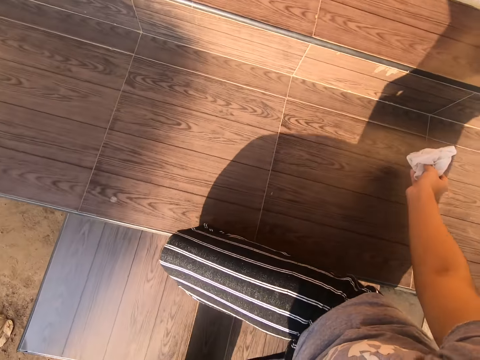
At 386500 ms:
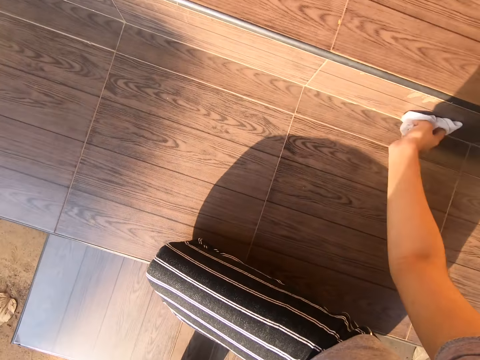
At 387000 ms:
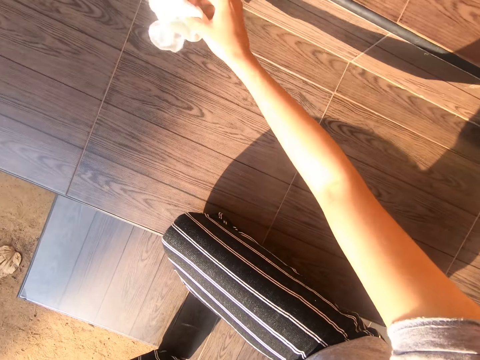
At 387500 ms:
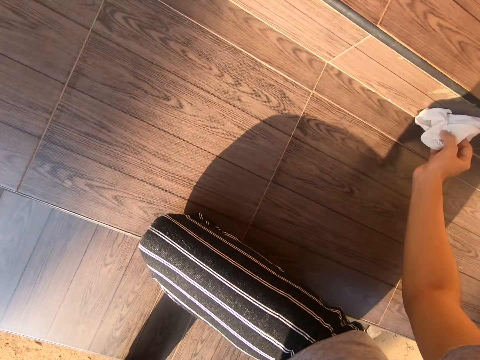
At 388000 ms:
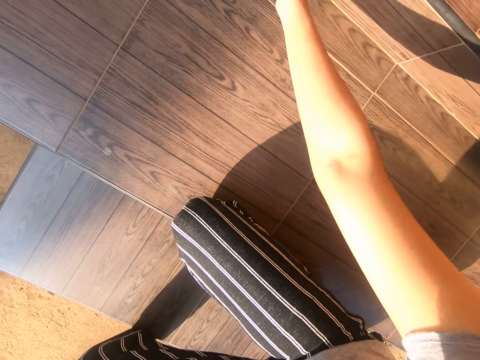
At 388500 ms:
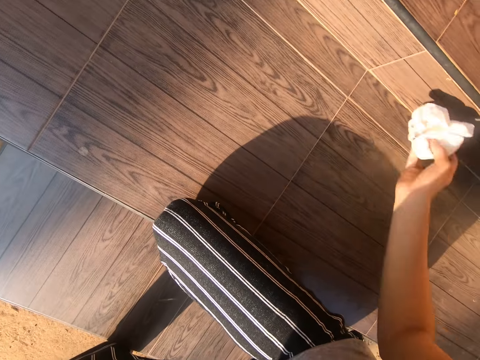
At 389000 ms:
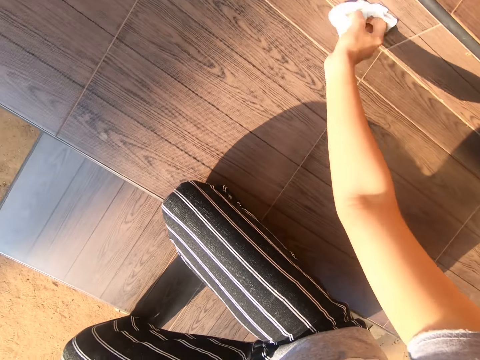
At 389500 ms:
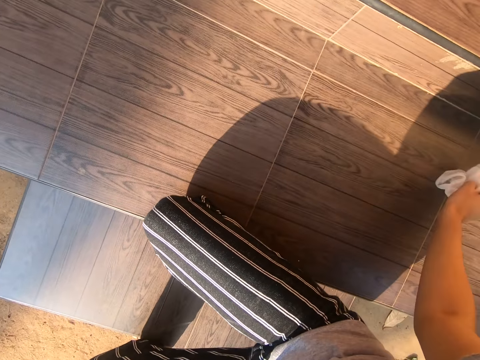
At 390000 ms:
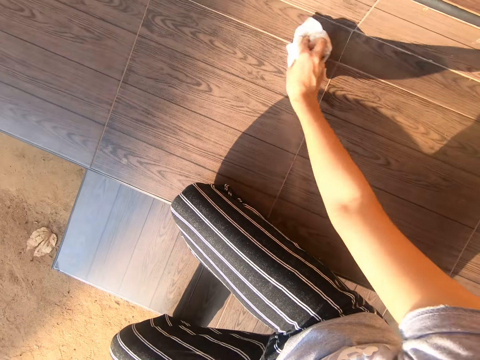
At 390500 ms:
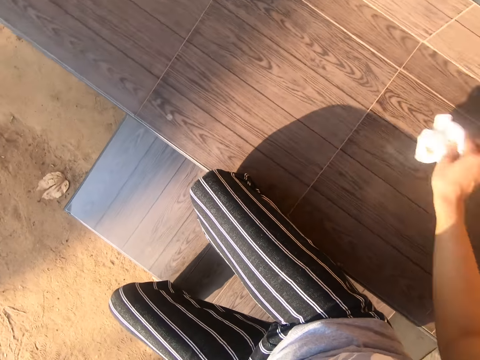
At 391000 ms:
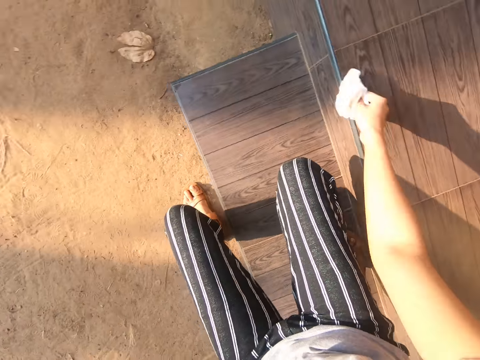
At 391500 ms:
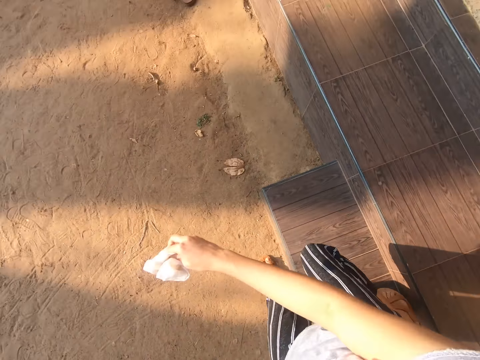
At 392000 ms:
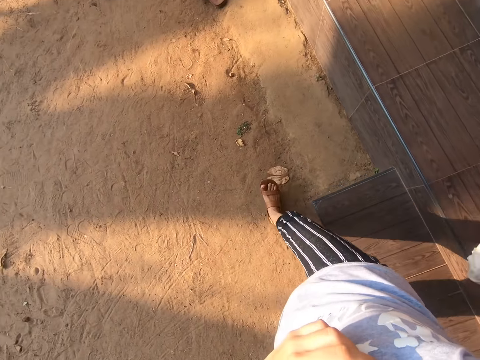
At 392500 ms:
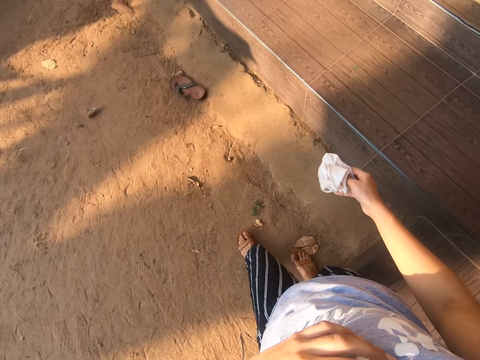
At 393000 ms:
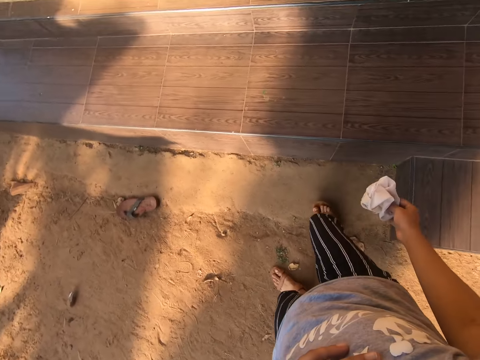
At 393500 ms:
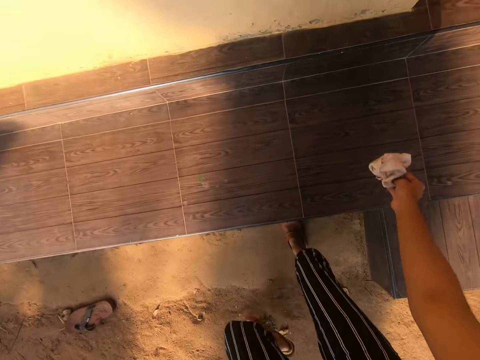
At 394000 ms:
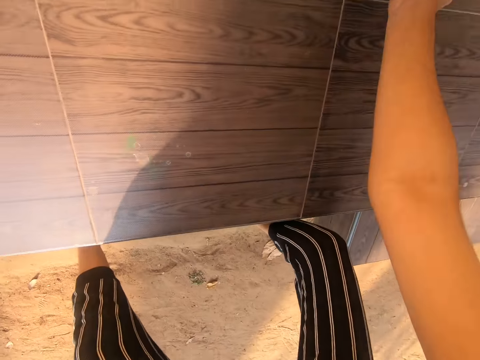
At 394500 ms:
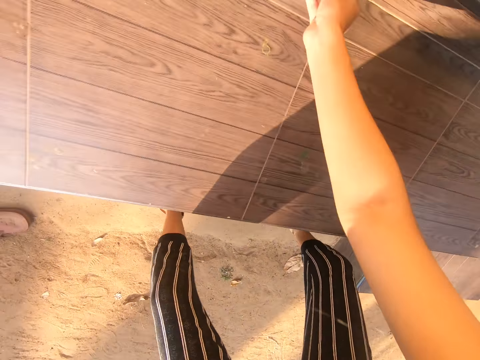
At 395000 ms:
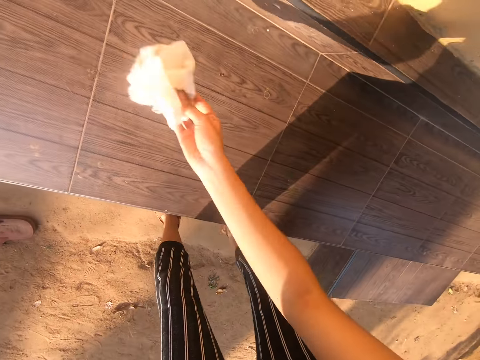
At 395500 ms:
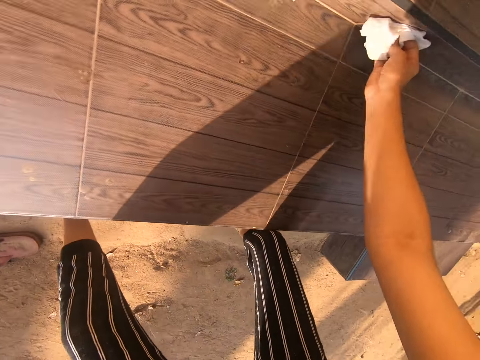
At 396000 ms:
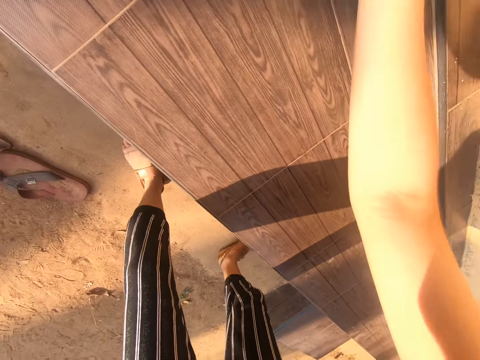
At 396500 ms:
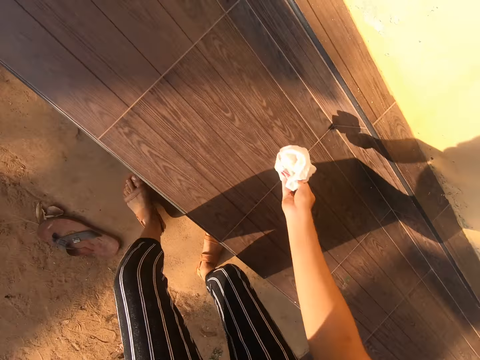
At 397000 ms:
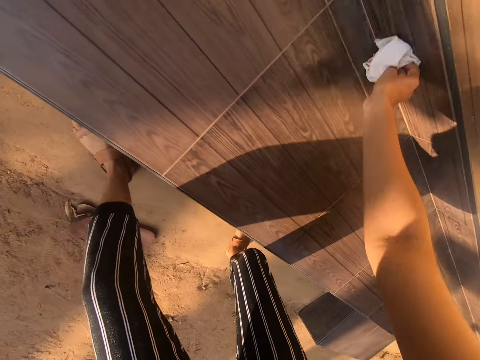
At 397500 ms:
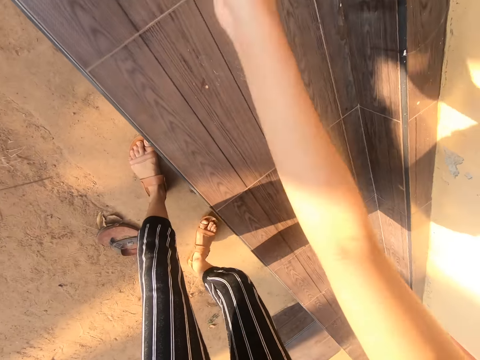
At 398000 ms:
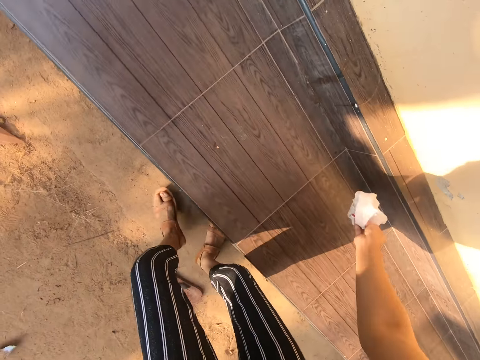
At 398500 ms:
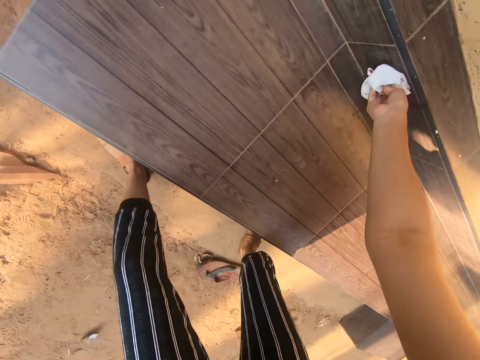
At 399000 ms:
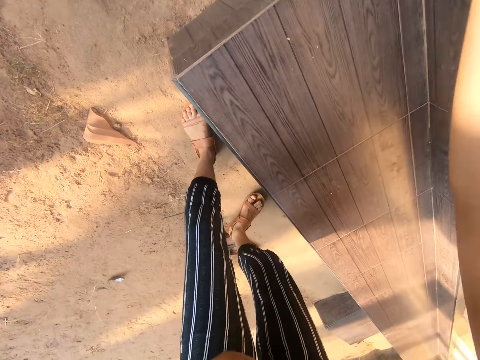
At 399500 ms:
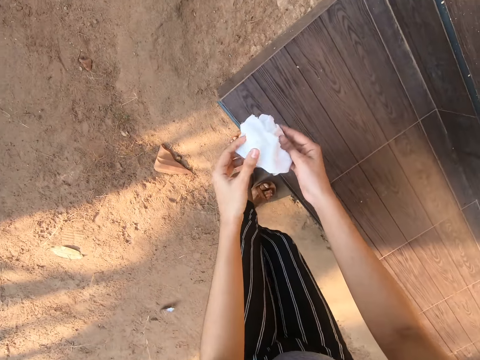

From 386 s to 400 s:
The camera wearer squats on the surface. They wipe the surface with a cloth. They stand up and walk ahead. They wipe the surface with the cloth. They walk ahead. They wipe the surface with the cloth. They walk ahead and wipe the surface with the cloth.

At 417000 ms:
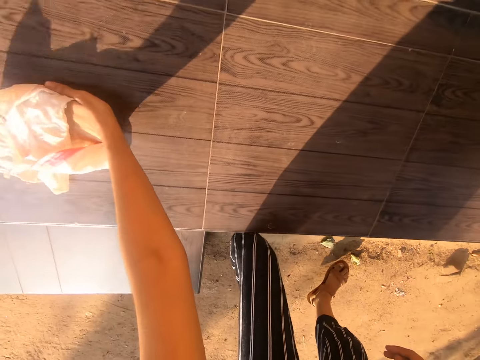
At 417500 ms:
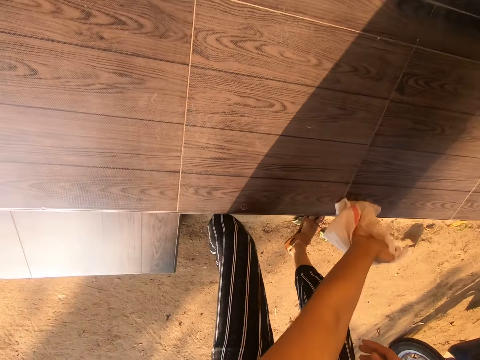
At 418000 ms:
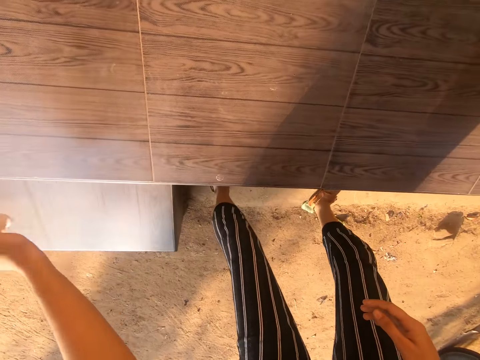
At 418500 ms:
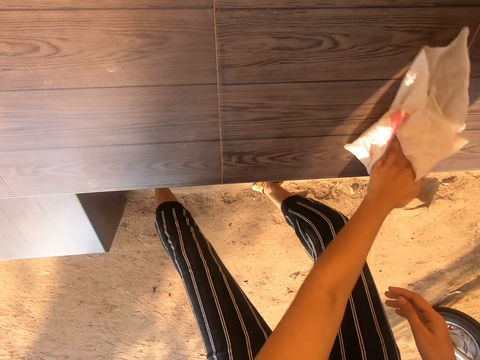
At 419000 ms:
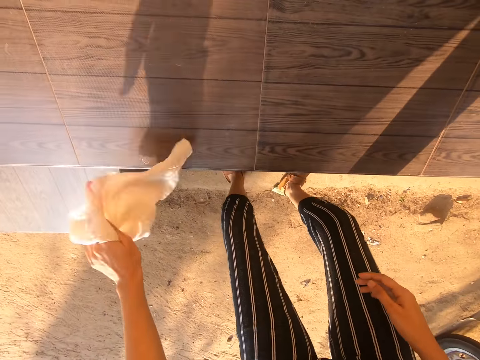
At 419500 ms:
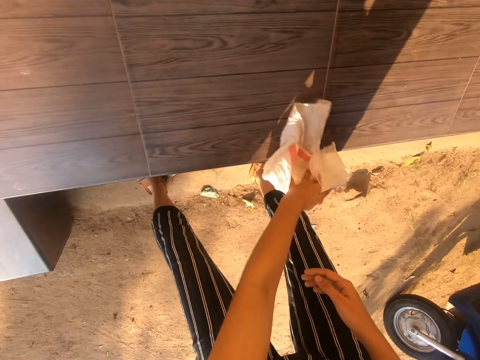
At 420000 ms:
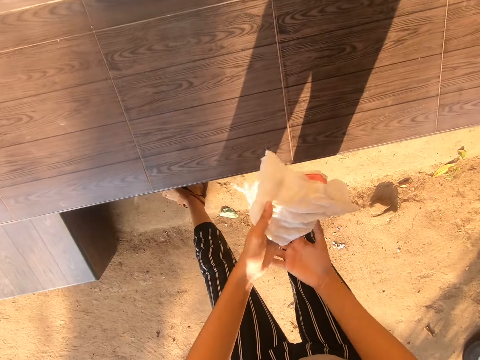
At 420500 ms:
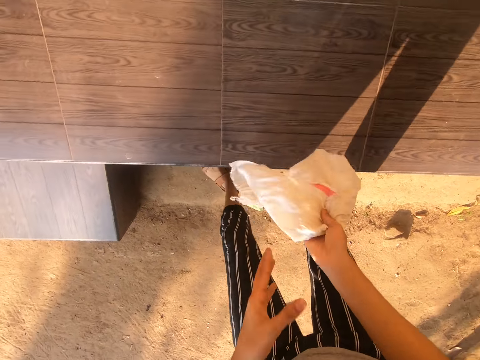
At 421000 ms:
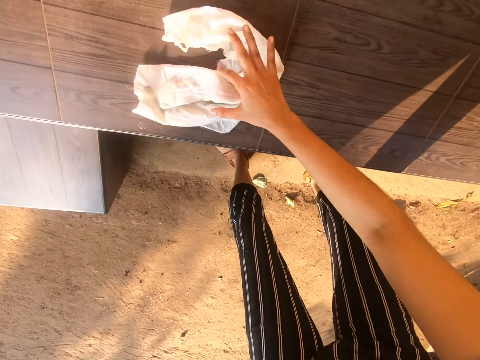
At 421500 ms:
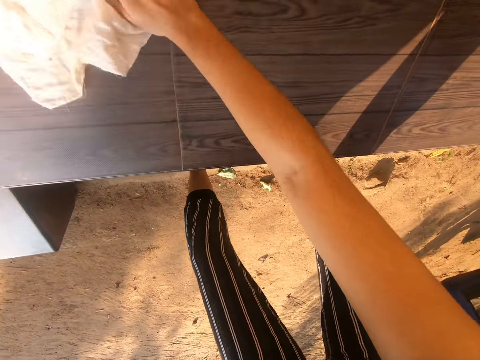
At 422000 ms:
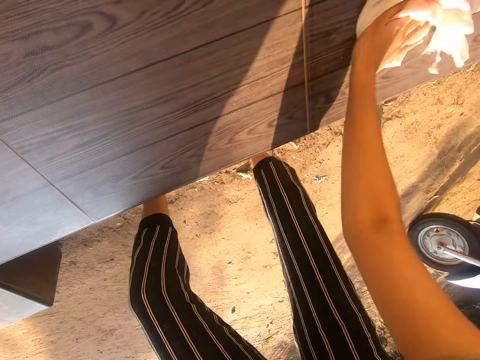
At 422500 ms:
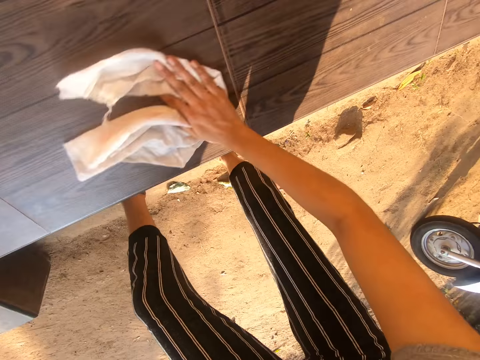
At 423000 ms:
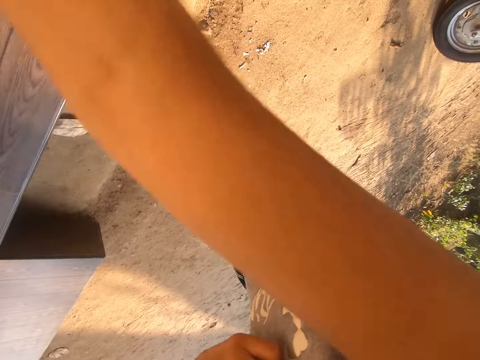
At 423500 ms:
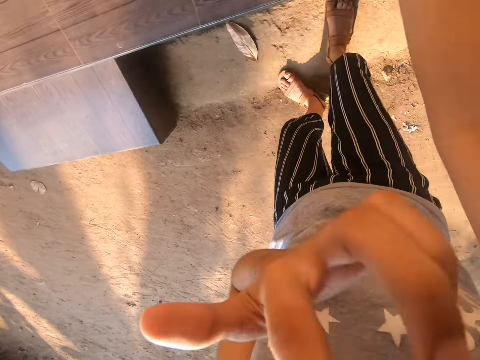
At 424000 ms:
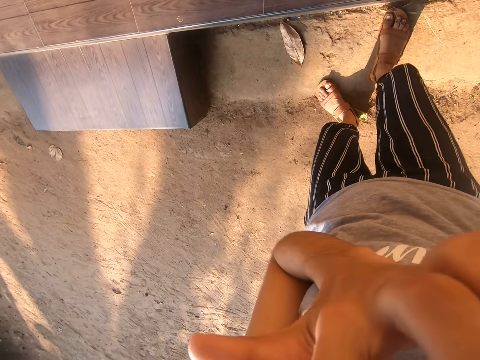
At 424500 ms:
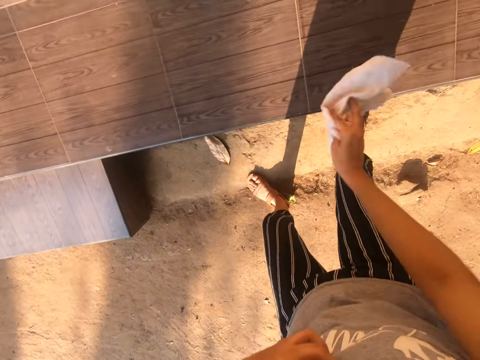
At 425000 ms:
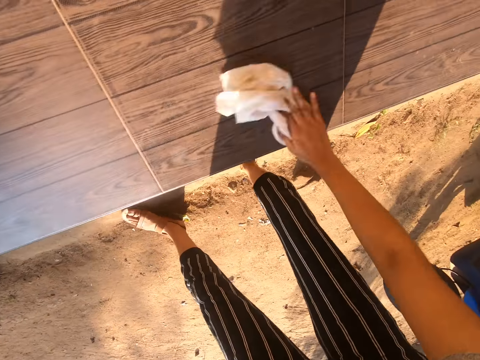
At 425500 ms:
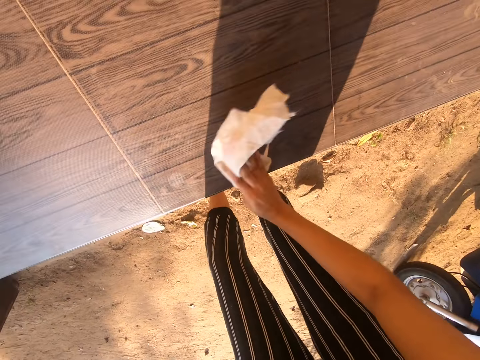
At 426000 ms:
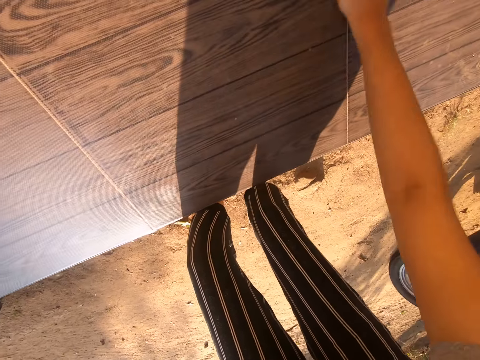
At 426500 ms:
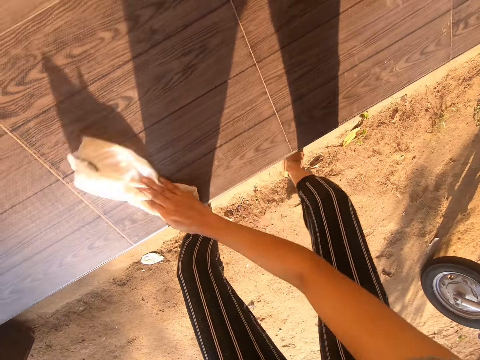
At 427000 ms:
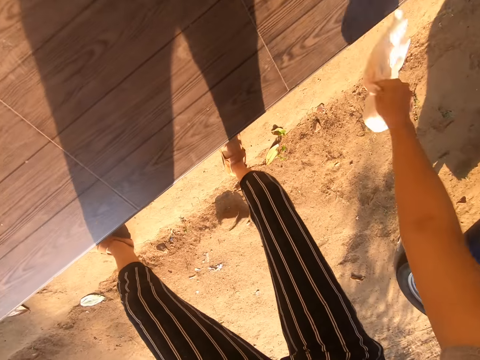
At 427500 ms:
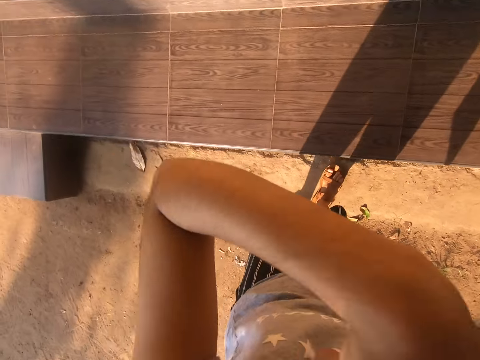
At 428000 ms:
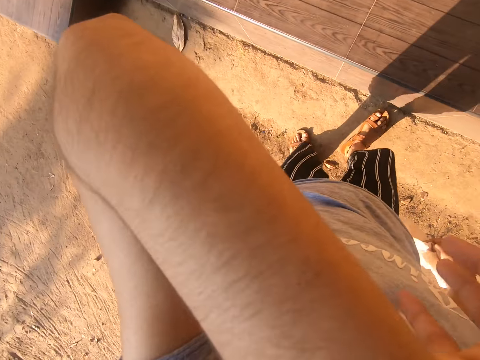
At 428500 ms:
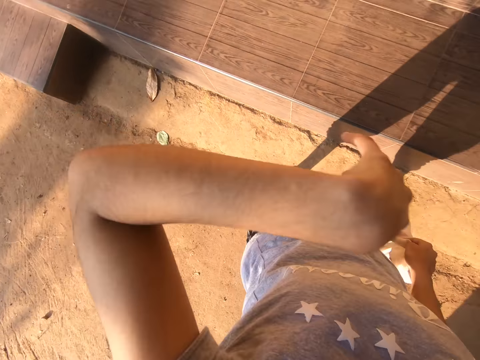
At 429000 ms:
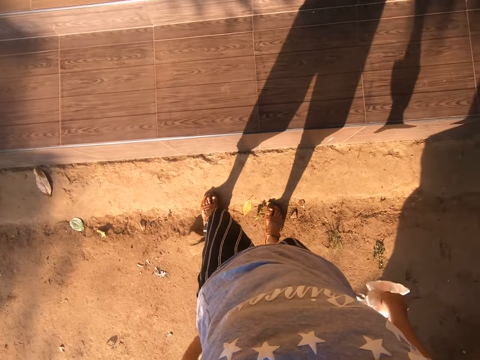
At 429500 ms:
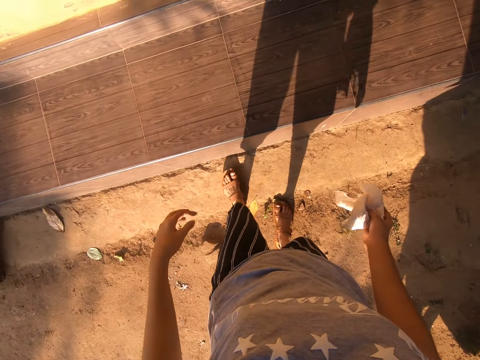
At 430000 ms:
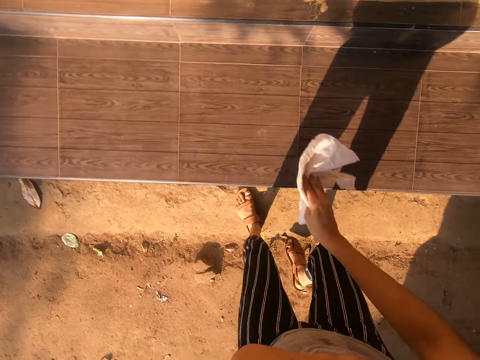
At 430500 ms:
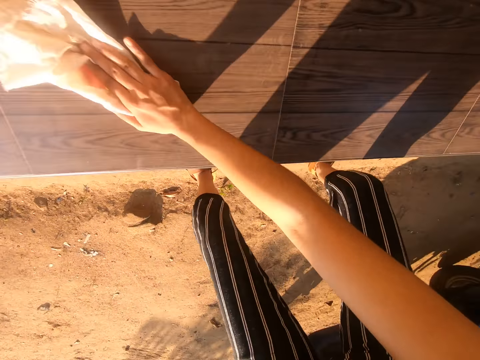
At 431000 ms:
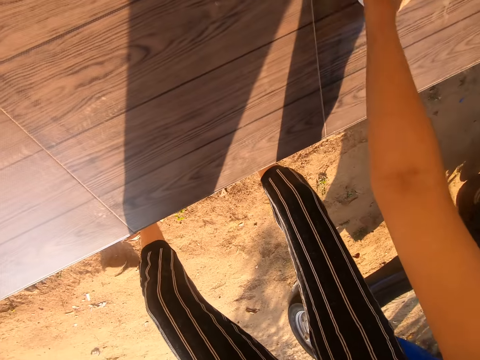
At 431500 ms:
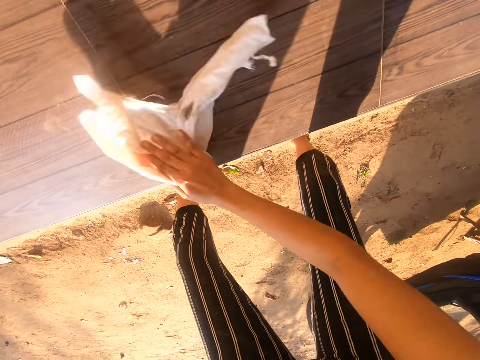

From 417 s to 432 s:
The camera wearer wipes the surface with a cloth. They walk ahead. They hold the cloth with the right hand. They wipe the surface with the cloth. They touch the face. They lift the left hand. They wipe the surface with the cloth. They touch the face. They lift the left hand. They wipe the surface with the cloth.
